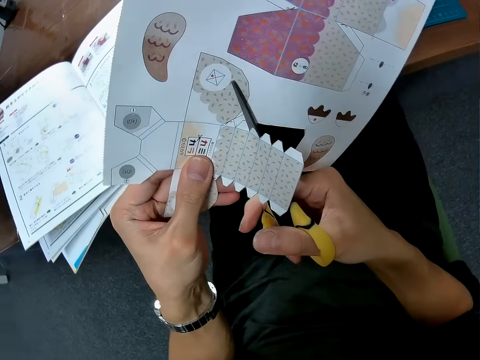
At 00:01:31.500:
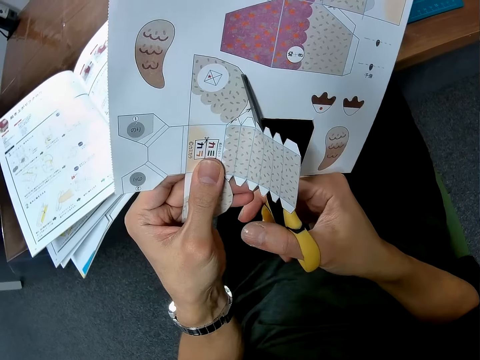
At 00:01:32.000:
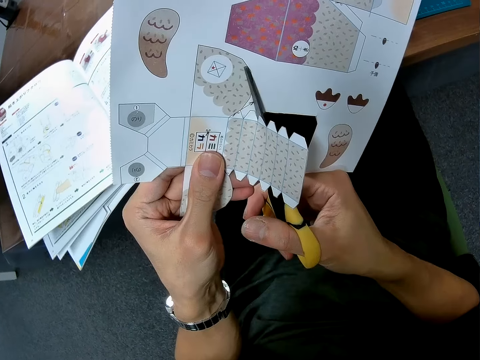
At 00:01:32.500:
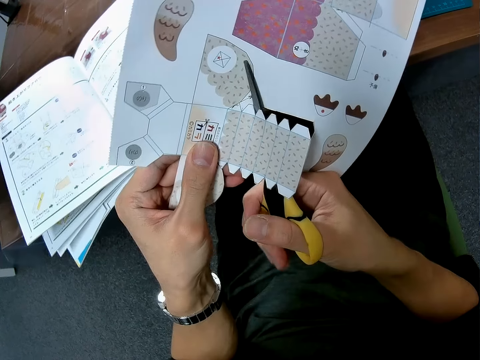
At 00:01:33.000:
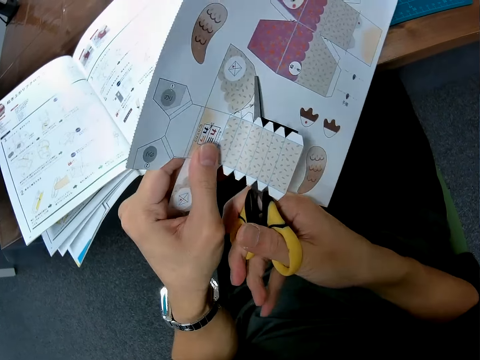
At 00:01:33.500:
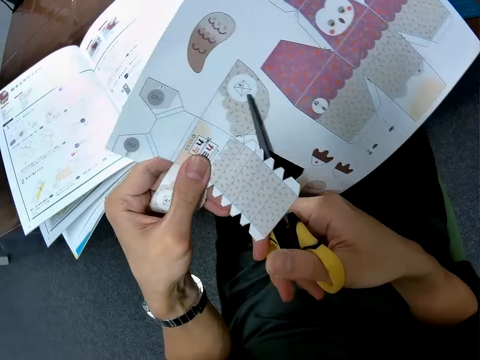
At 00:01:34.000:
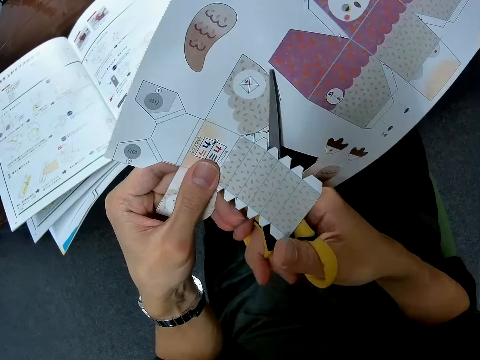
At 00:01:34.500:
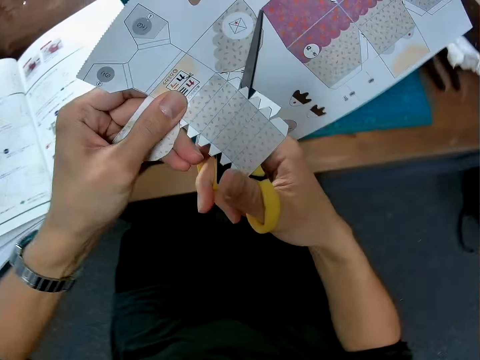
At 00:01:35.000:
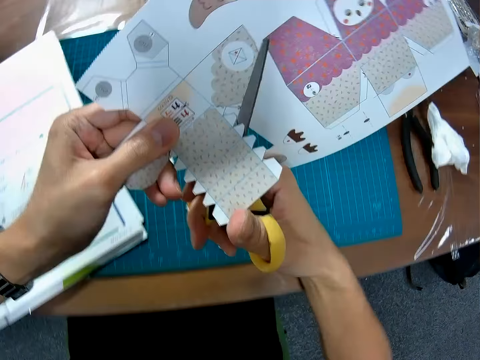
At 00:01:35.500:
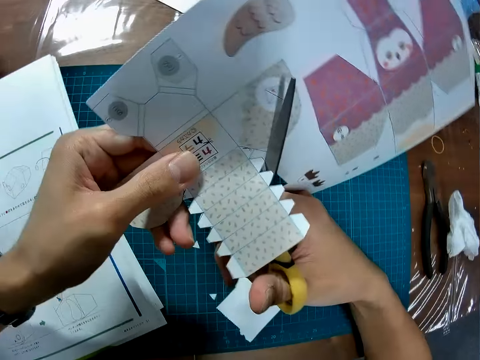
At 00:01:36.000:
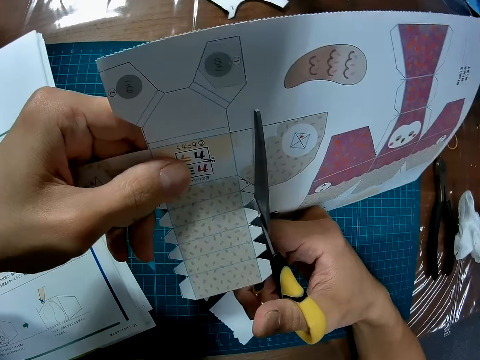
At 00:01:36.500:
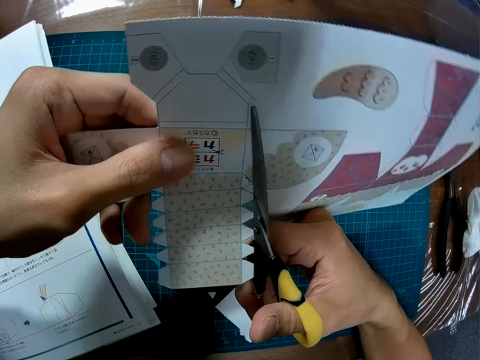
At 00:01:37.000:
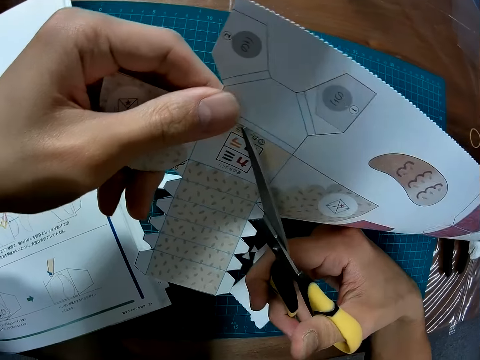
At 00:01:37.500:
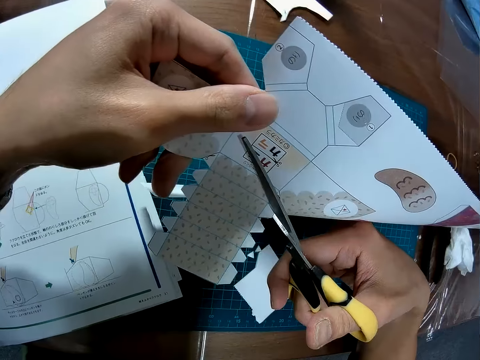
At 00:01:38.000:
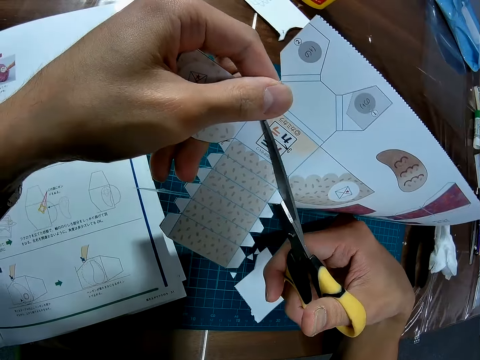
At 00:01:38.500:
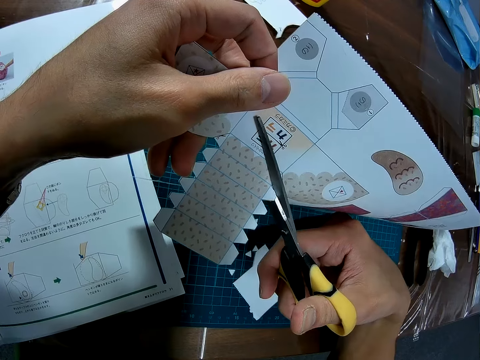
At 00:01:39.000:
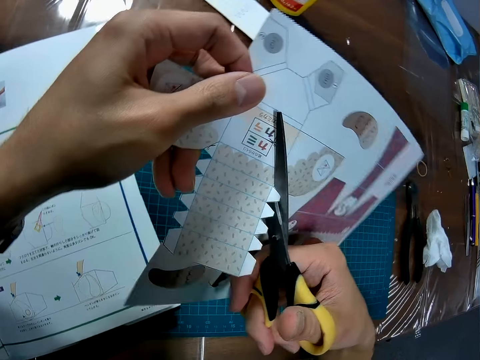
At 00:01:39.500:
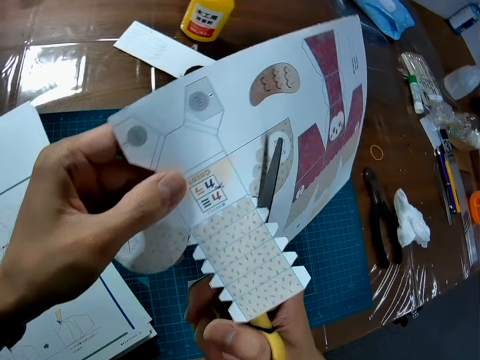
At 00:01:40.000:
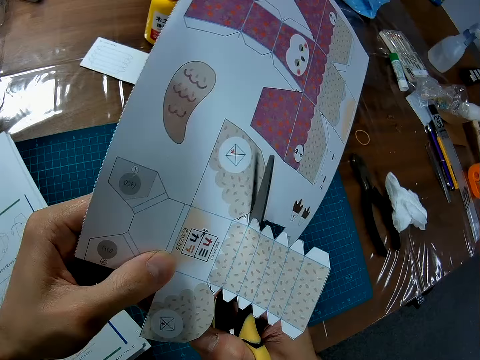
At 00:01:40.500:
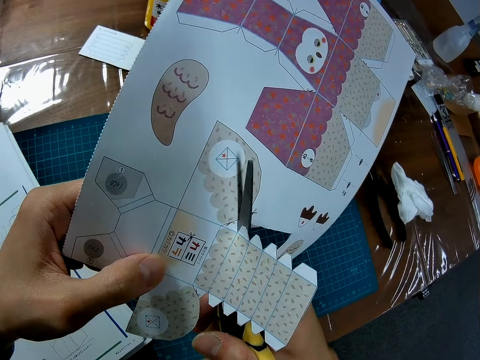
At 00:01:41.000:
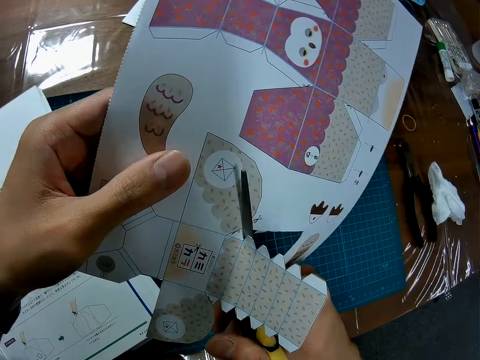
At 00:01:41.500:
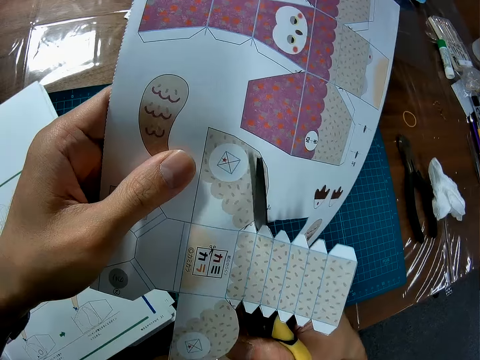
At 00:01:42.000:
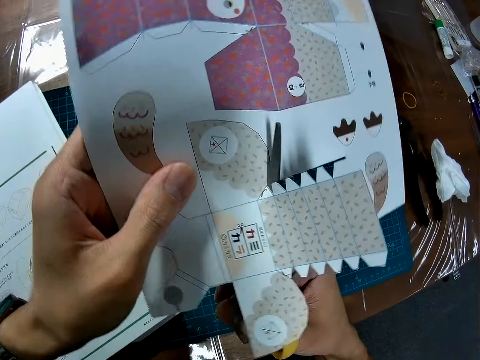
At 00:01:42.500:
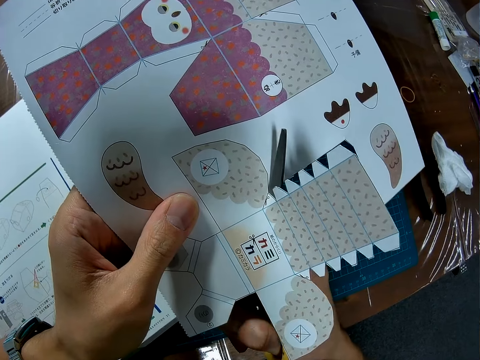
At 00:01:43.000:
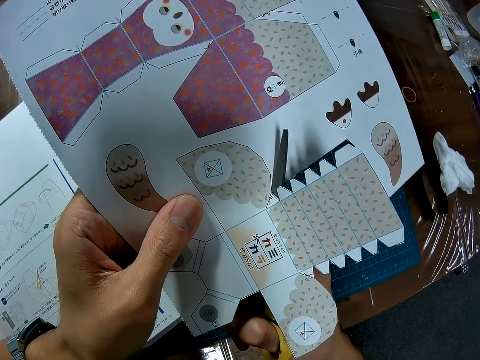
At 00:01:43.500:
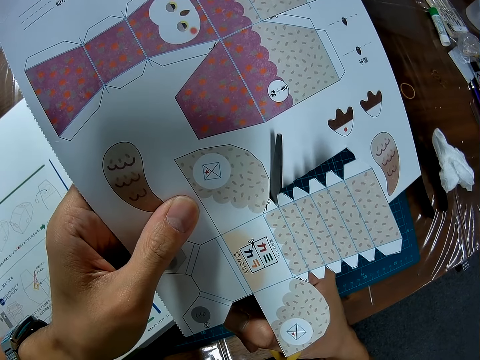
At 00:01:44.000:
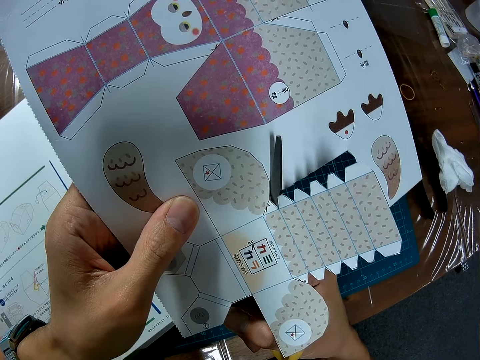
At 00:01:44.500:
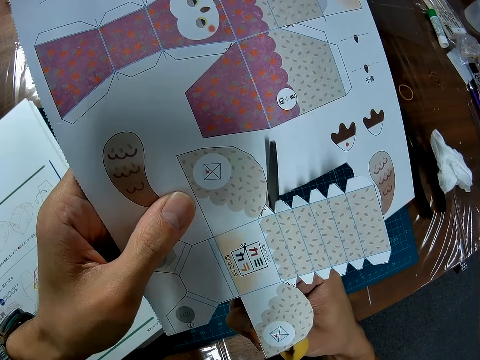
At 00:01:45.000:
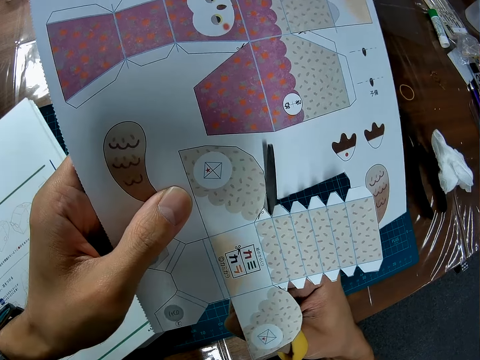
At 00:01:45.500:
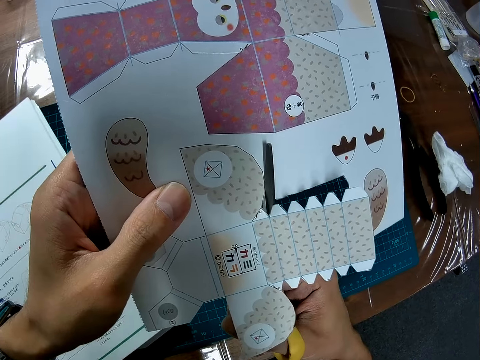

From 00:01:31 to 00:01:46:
The camera wearer cuts the craft paper with scissors. They turn the craft paper. They cut the craft paper with the scissors. They turn the craft paper. They cut the craft paper with the scissors.

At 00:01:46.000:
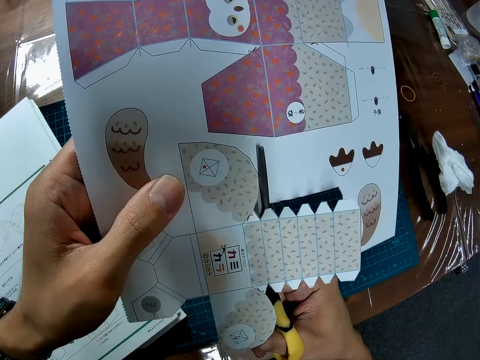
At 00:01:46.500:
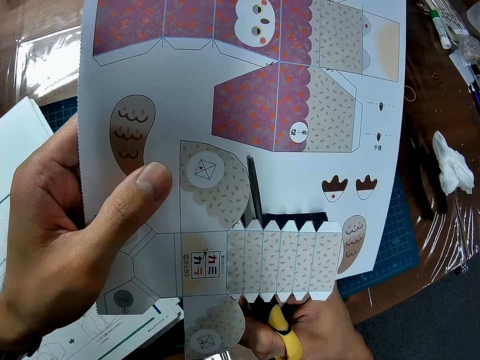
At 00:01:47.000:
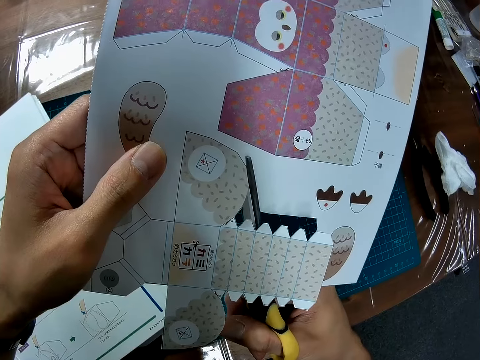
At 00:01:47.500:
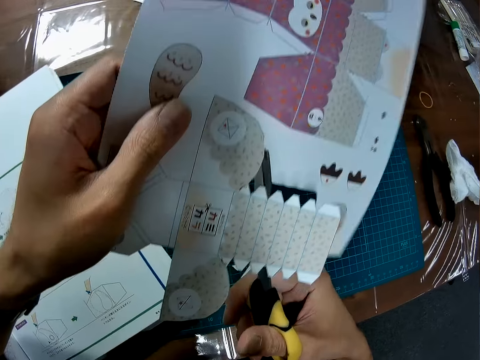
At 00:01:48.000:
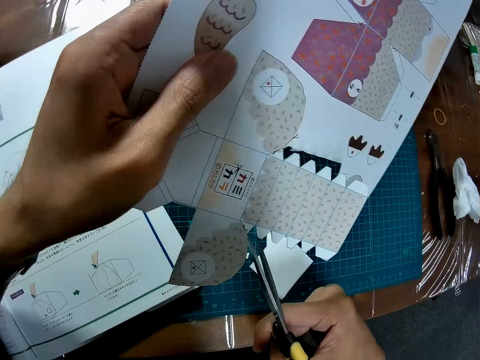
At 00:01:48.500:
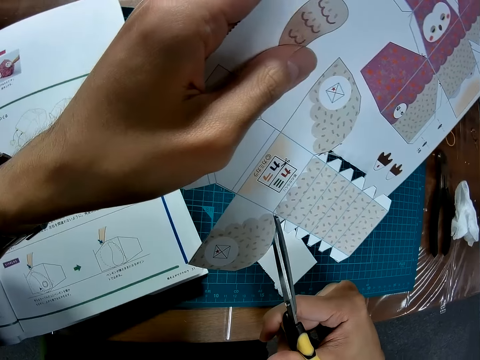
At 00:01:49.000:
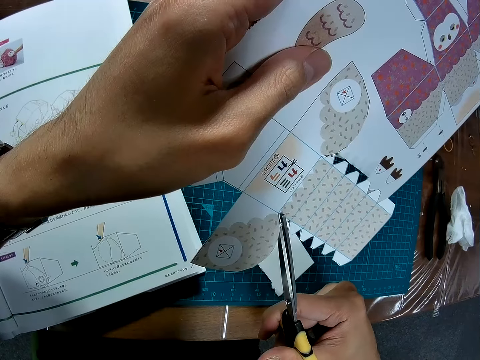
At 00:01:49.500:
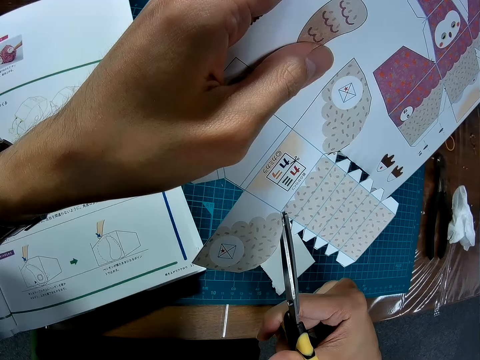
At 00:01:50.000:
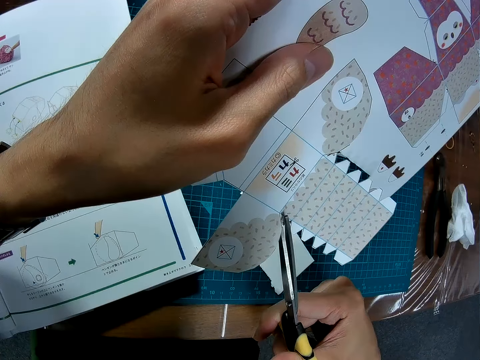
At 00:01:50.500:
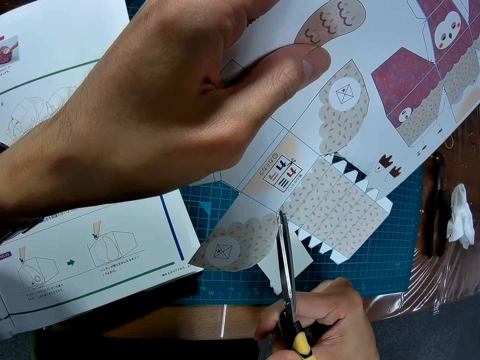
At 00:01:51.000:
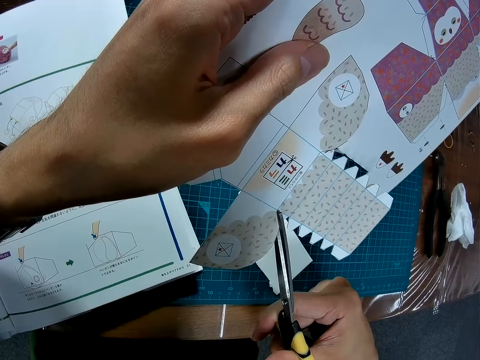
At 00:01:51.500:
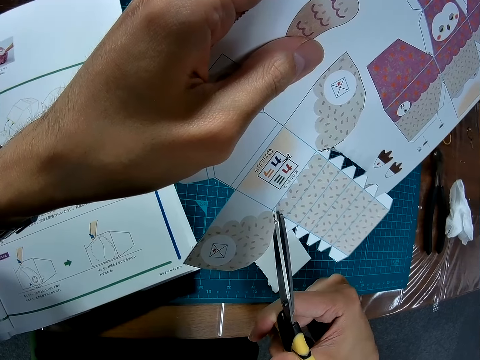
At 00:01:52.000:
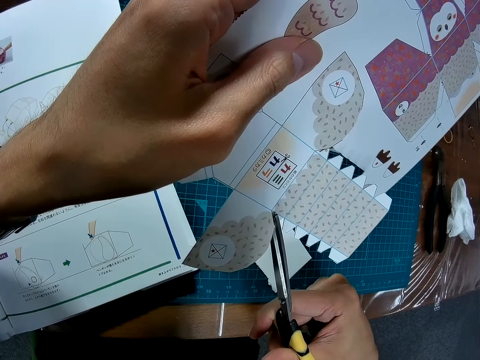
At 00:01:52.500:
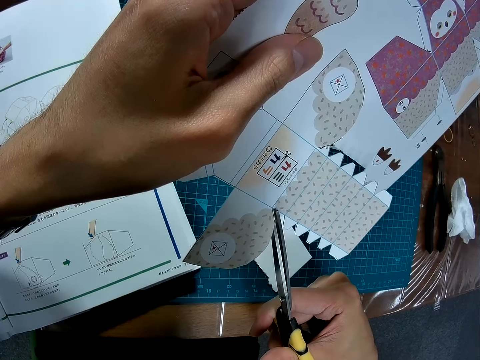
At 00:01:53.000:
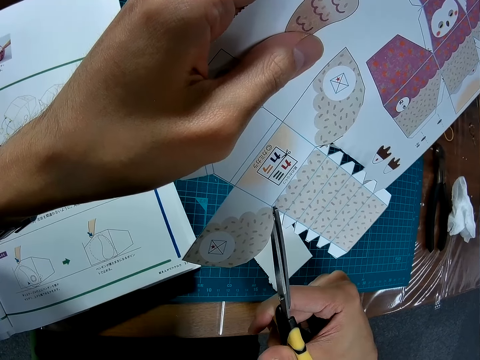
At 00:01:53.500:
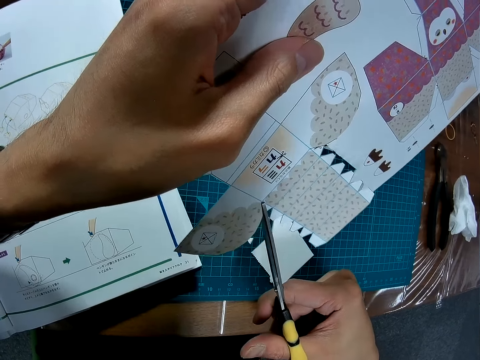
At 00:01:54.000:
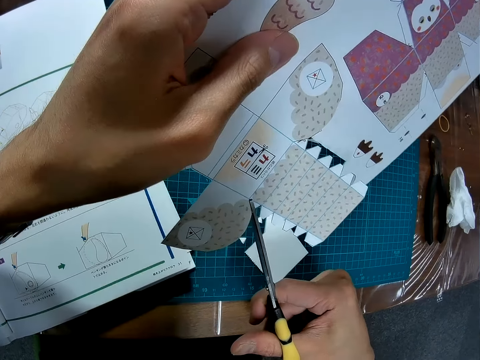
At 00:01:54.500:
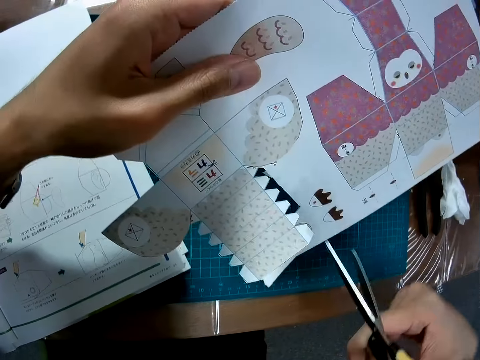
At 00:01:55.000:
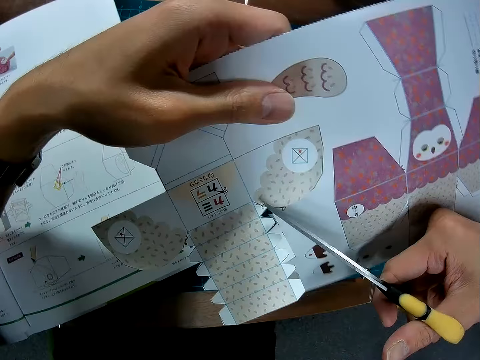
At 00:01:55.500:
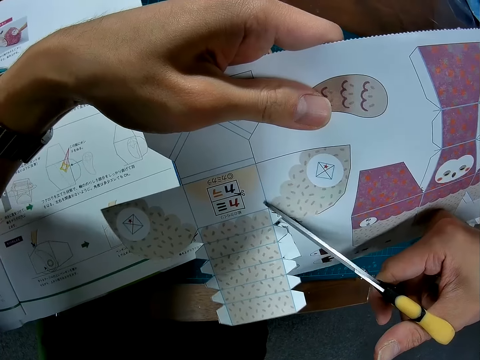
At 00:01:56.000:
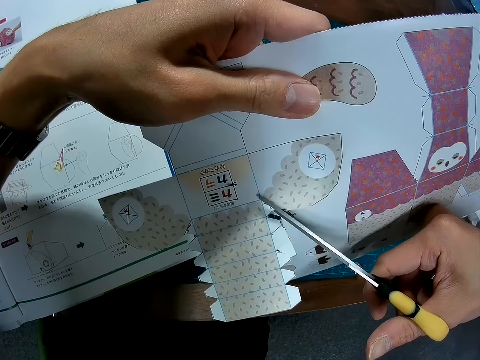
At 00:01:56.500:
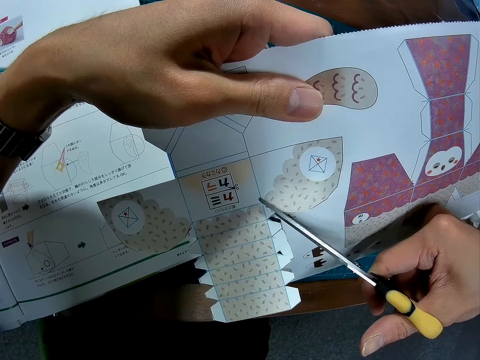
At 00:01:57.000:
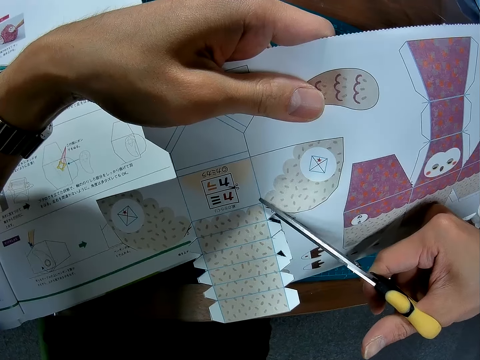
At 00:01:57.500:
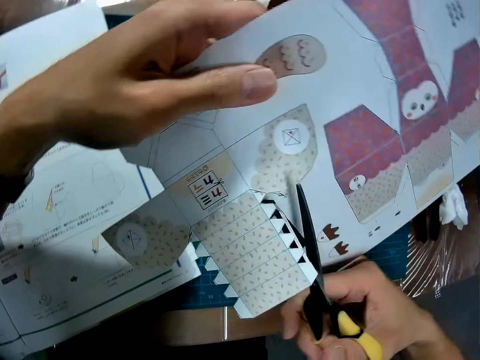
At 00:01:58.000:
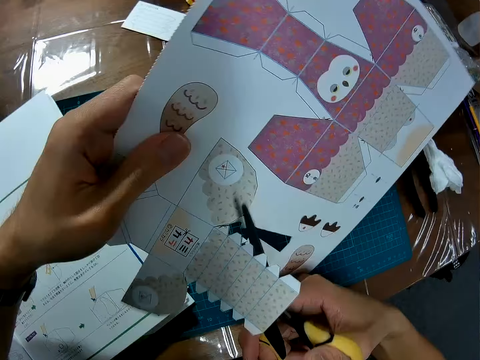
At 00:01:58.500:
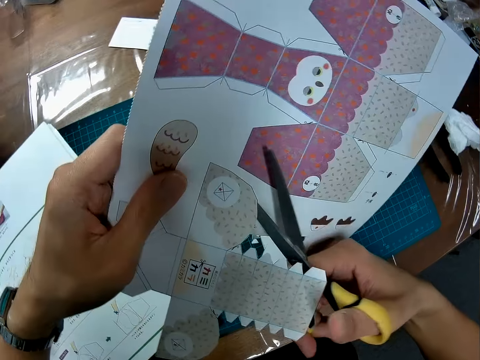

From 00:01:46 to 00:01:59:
The camera wearer turns the craft paper. They cut the craft paper with scissors.
